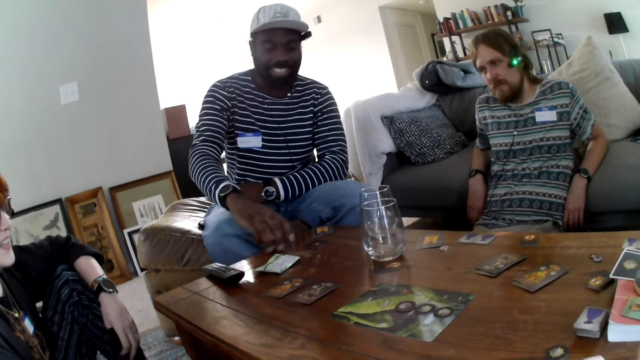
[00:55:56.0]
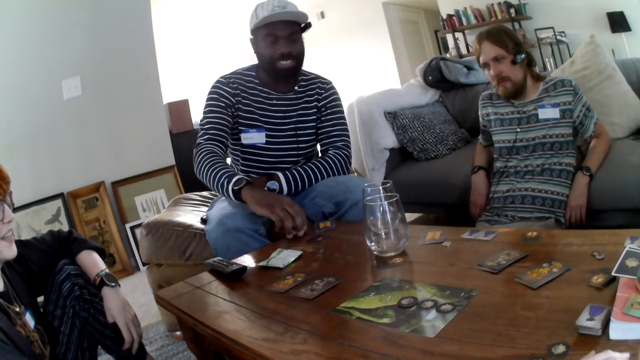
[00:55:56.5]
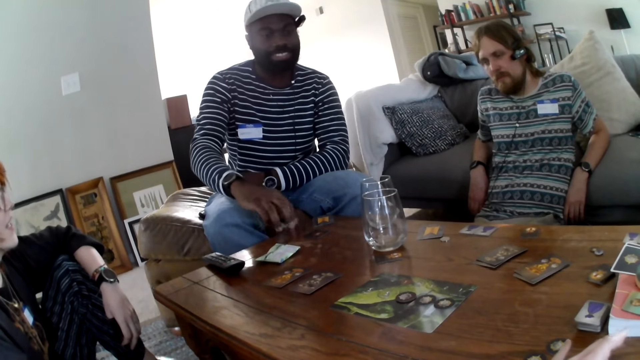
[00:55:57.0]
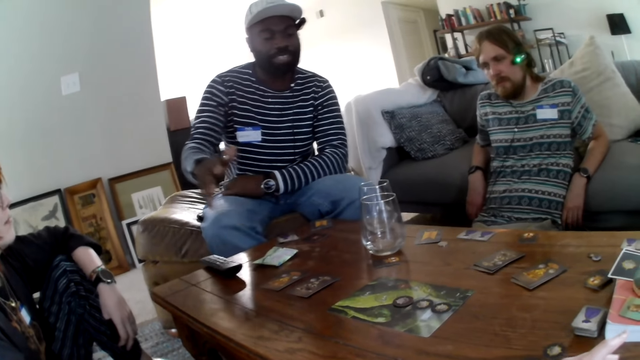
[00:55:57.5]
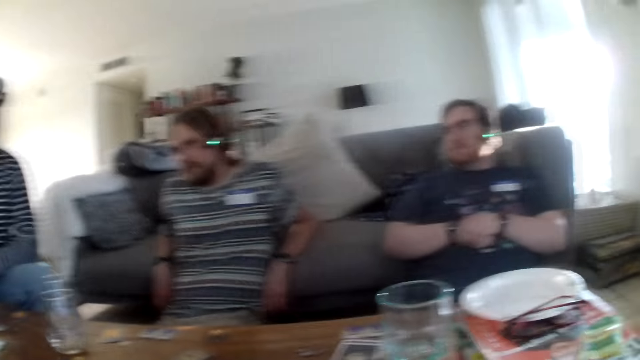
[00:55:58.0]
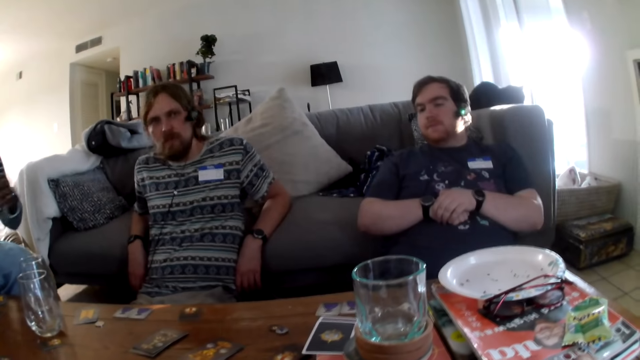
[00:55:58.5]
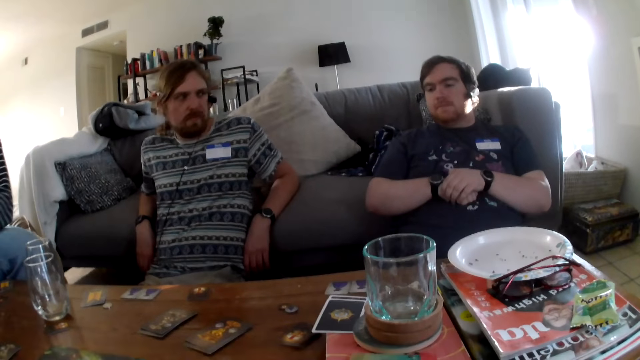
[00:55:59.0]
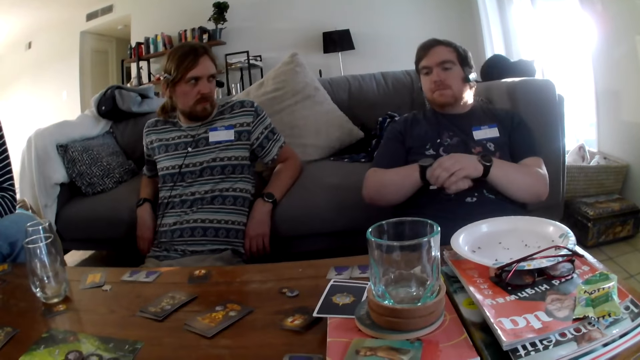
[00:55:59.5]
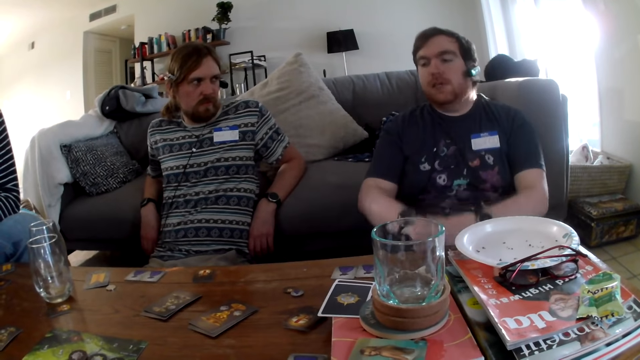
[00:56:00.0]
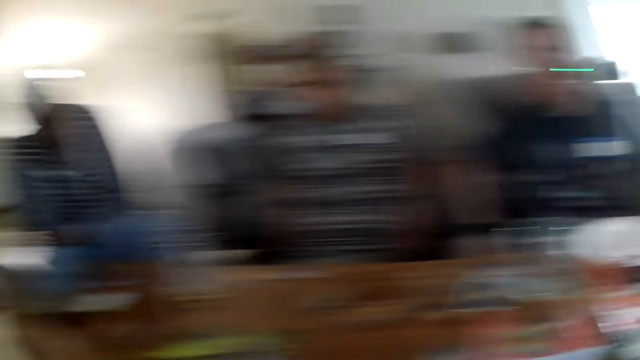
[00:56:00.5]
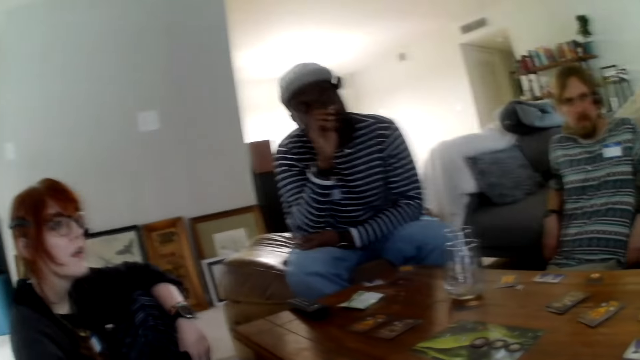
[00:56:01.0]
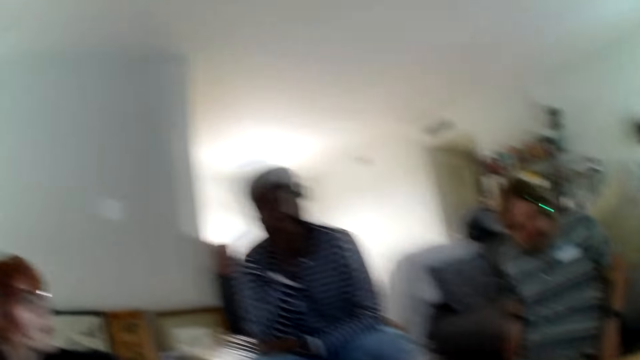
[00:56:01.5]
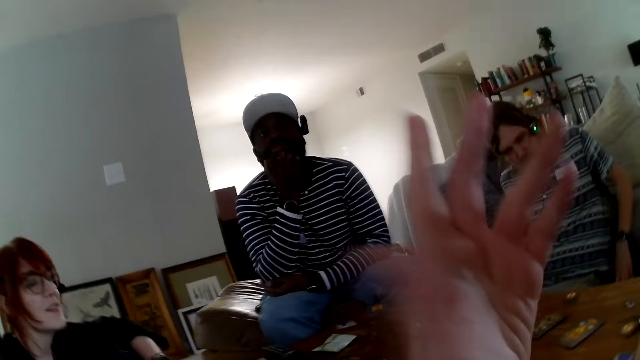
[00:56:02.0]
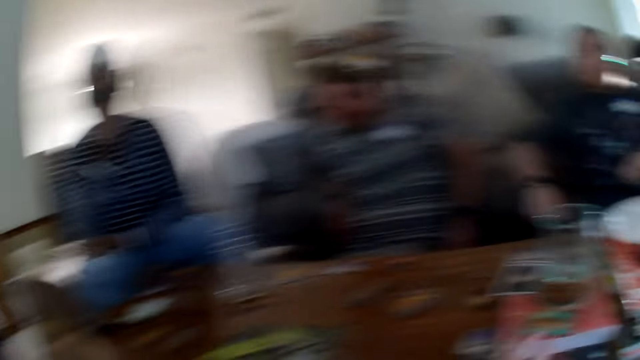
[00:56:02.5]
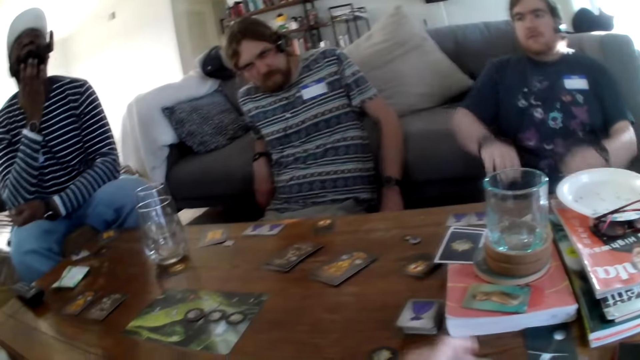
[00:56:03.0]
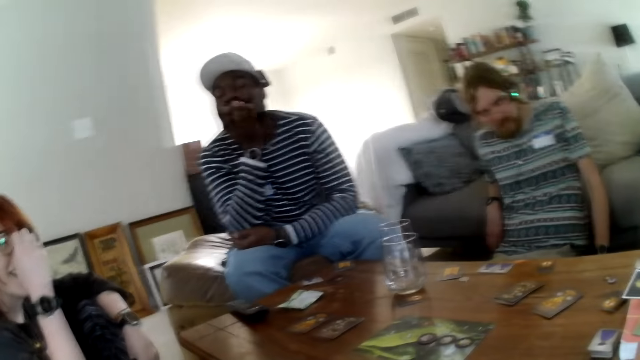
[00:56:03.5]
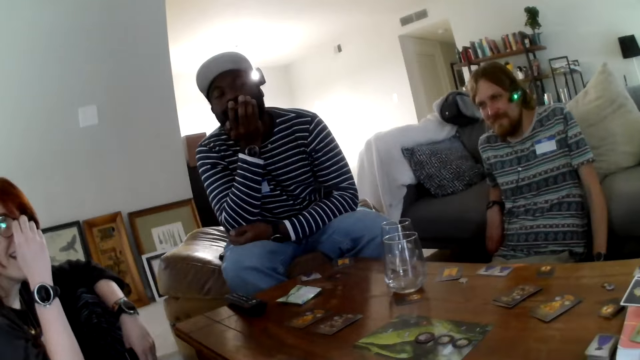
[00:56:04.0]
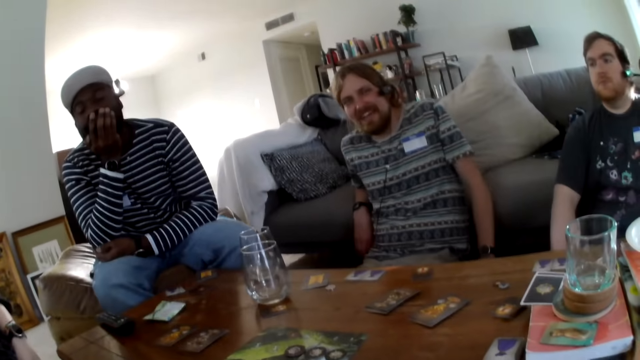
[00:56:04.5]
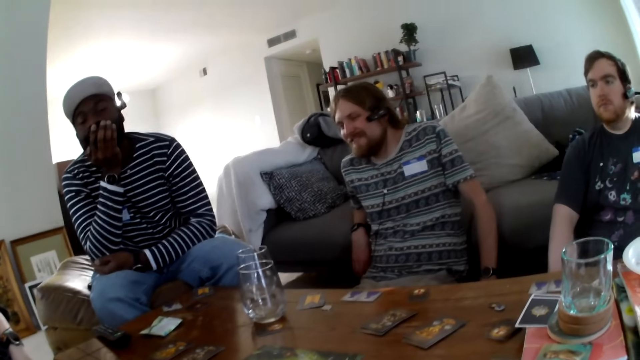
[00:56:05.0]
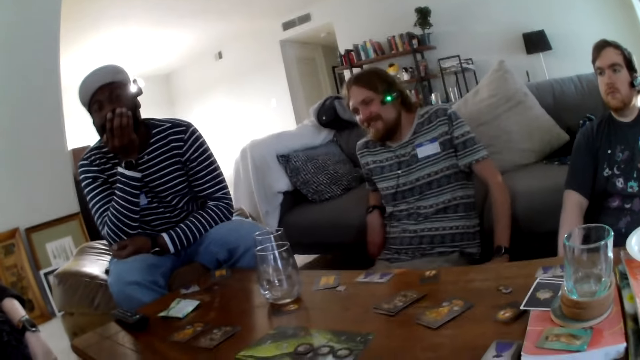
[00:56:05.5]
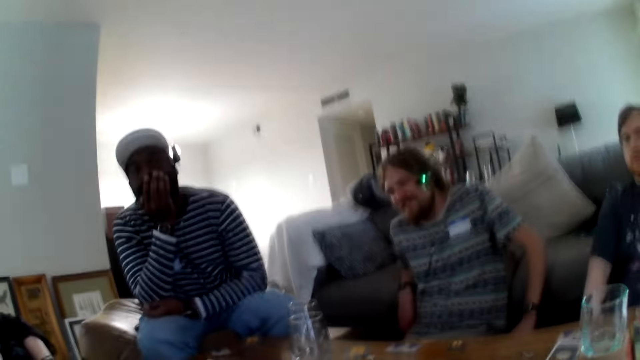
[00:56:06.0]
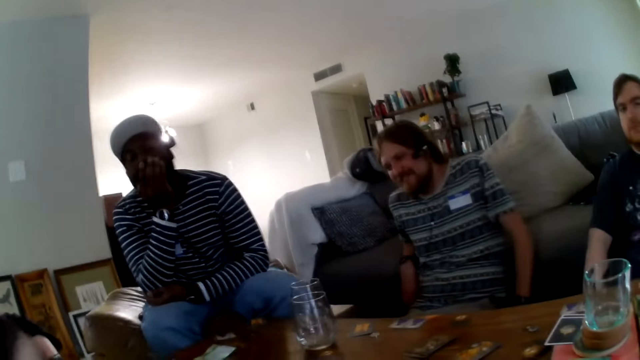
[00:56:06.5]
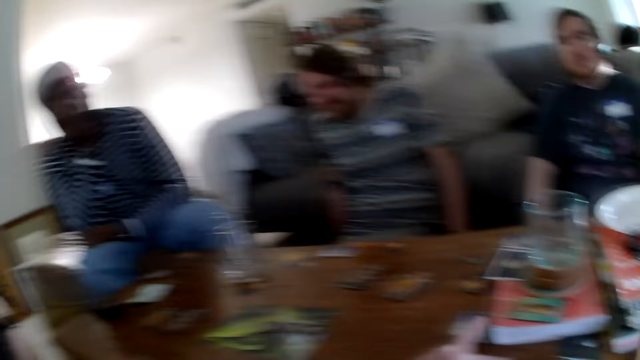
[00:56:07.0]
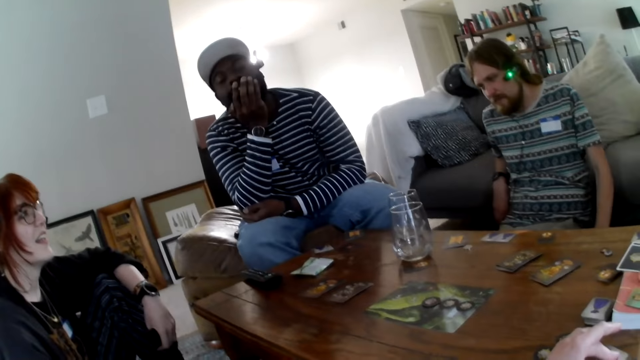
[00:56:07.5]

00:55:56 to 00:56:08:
A person picks a card. The camera wearer raises their hands.

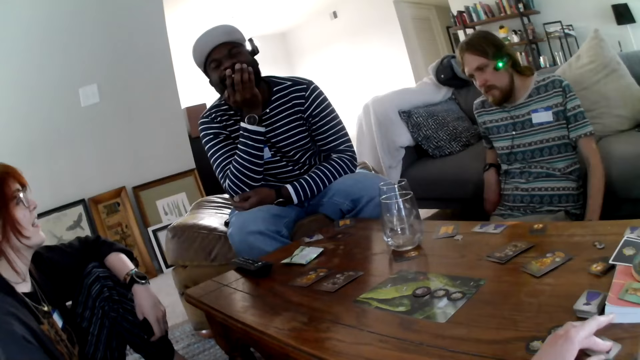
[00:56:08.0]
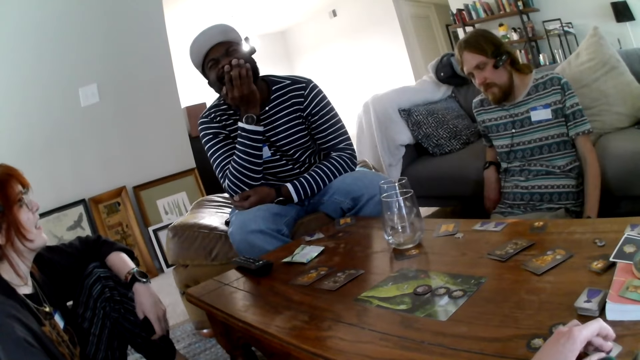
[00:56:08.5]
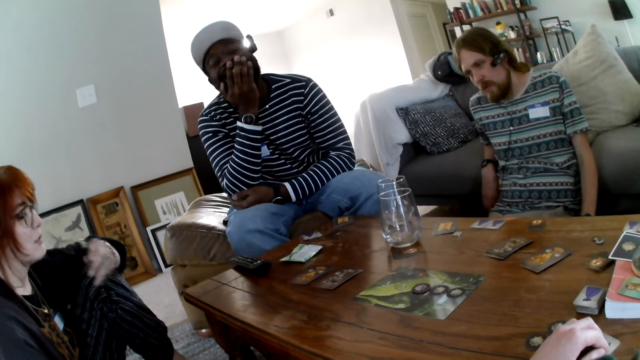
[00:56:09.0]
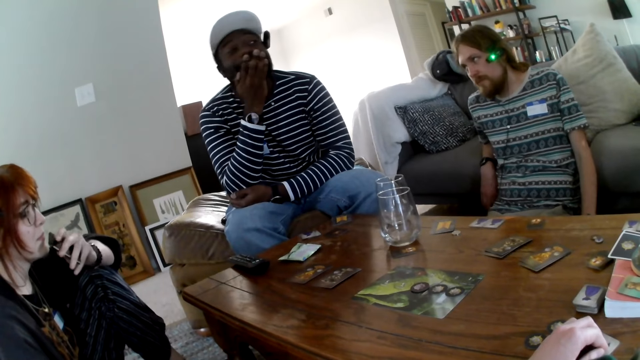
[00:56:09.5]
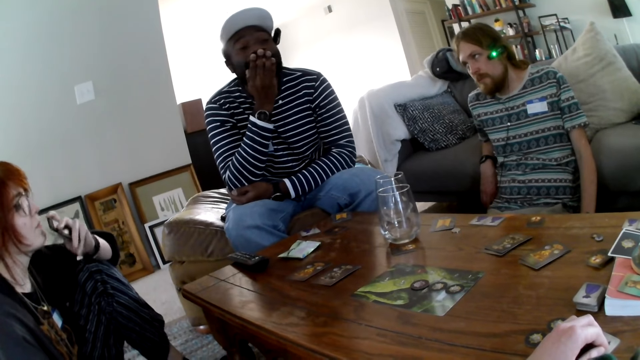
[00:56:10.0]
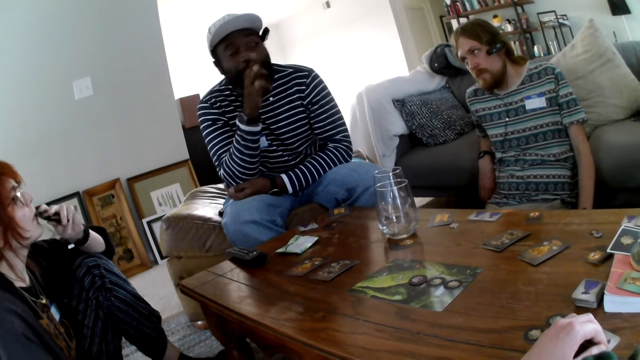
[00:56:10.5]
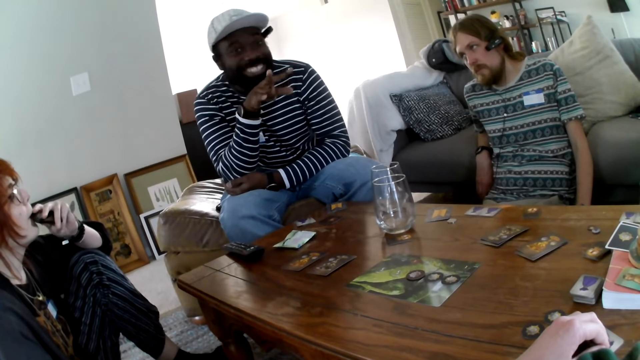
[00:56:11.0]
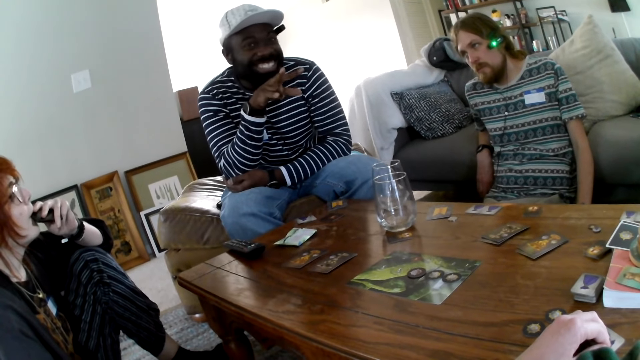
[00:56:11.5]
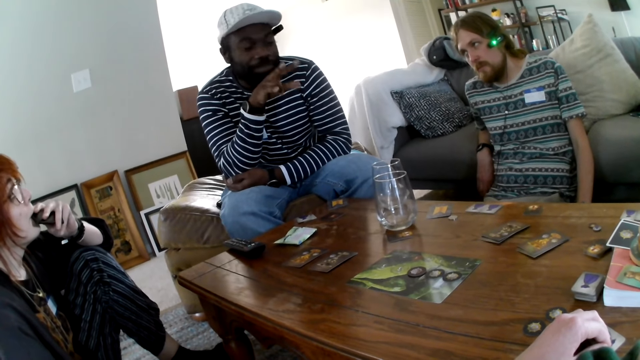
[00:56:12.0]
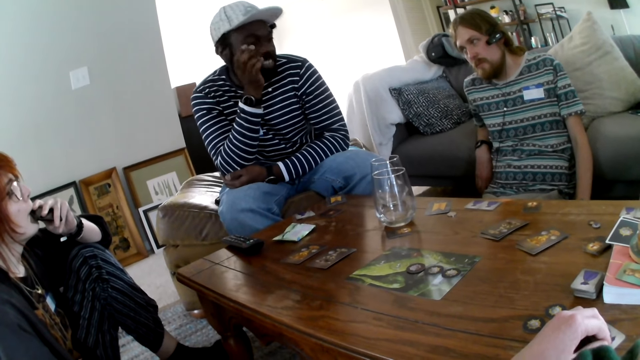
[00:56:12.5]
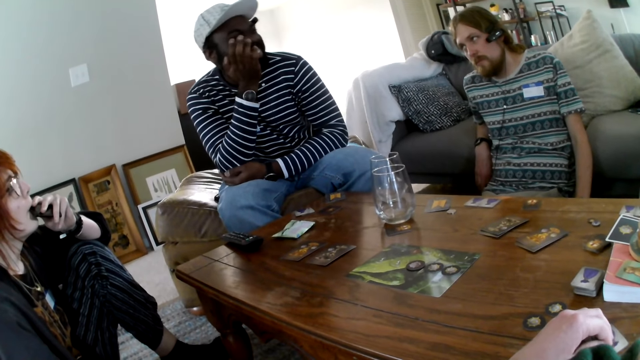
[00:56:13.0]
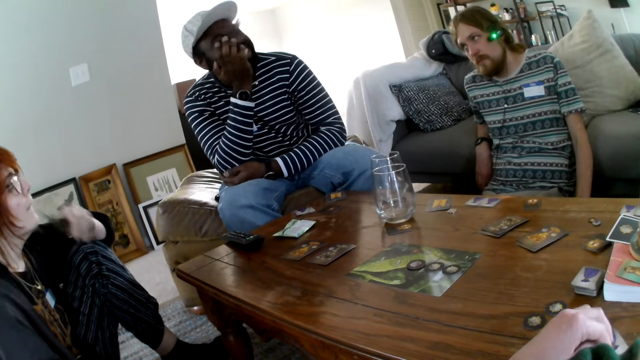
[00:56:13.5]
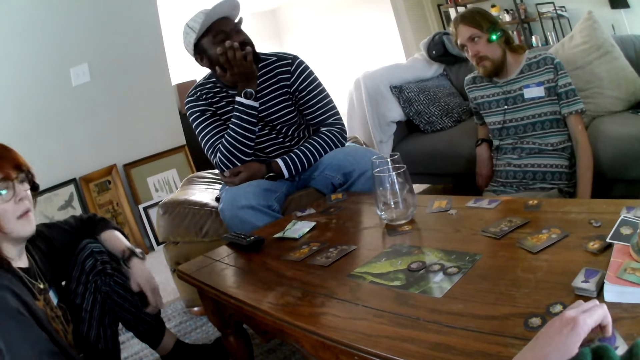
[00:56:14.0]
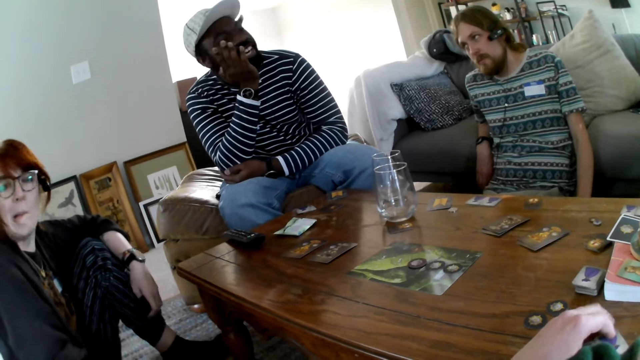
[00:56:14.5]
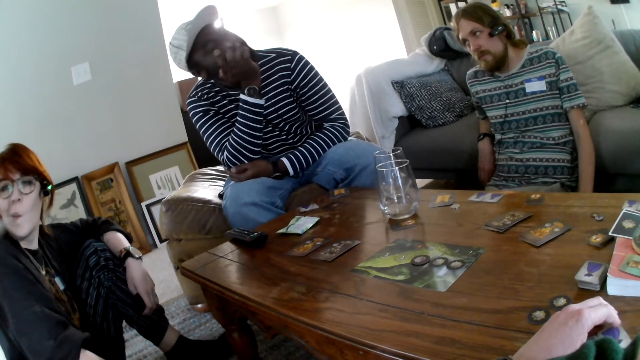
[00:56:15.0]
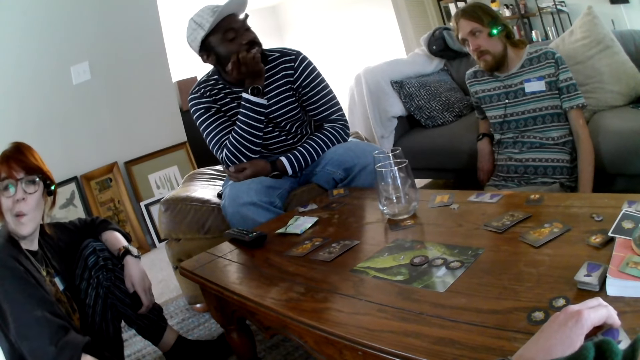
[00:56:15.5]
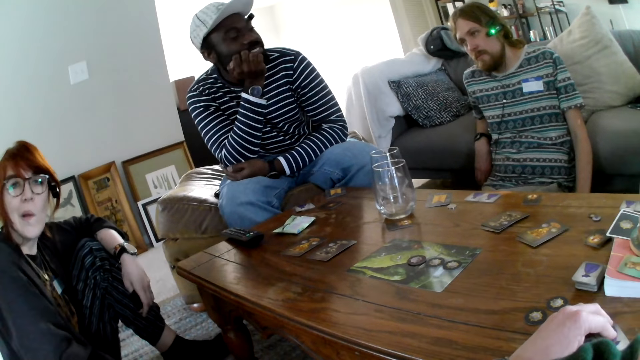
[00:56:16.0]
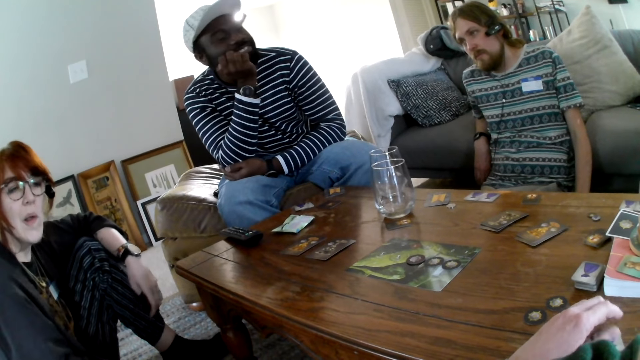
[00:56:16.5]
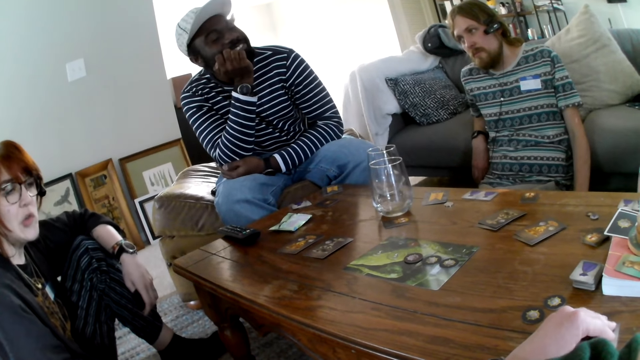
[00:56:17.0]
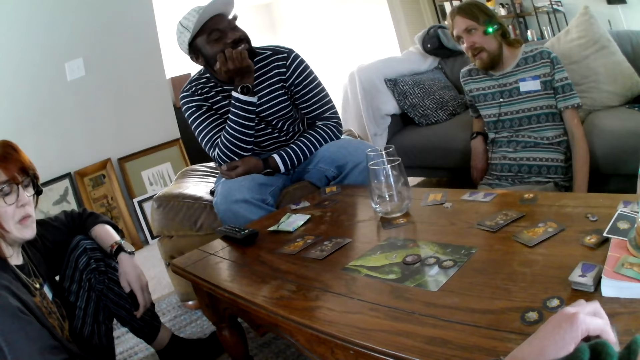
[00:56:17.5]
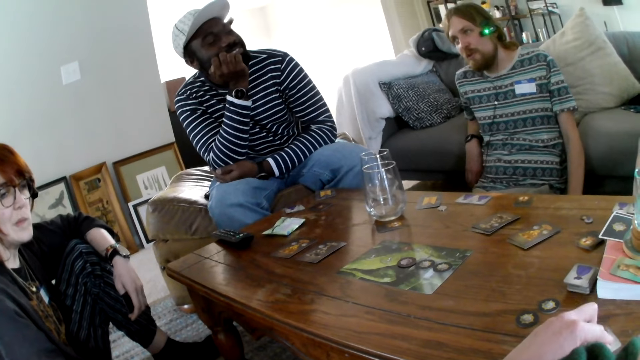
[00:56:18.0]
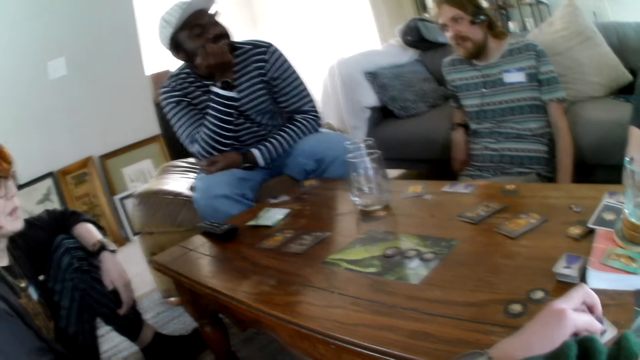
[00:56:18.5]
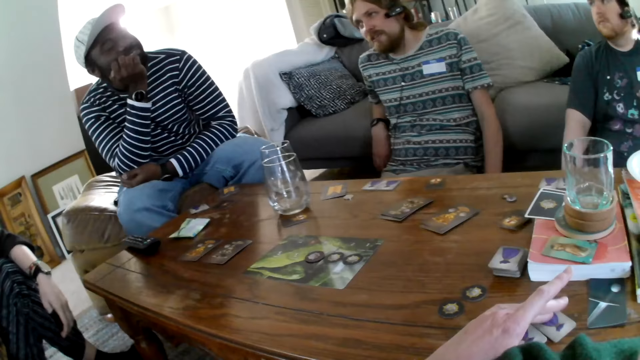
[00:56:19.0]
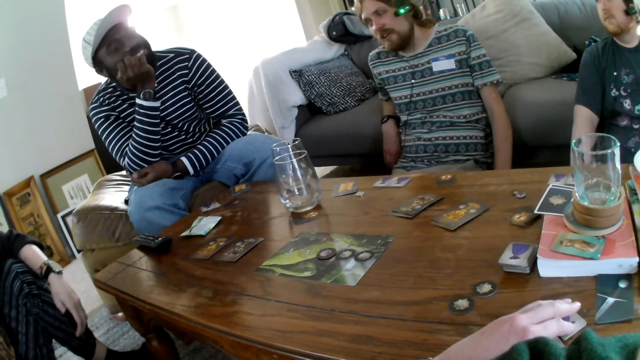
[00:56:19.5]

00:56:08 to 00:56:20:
A person puts something into their mouth. The camera wearer taps the table.
